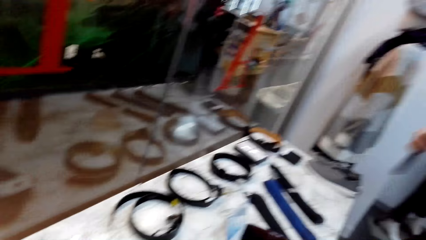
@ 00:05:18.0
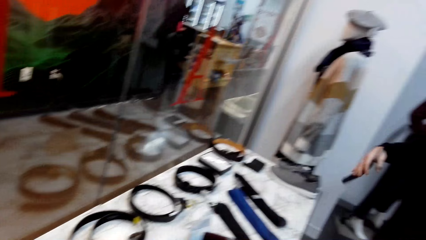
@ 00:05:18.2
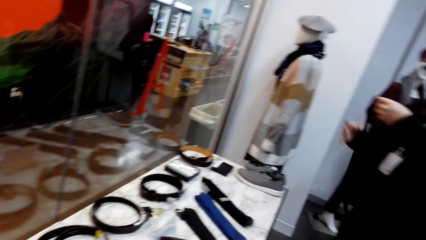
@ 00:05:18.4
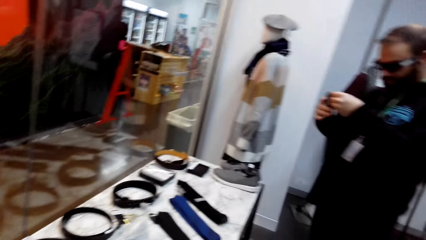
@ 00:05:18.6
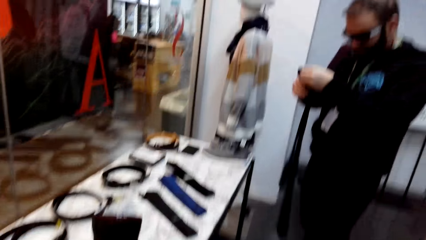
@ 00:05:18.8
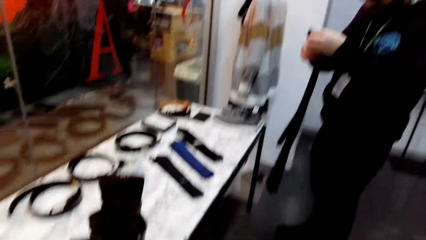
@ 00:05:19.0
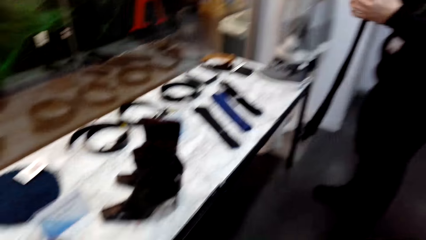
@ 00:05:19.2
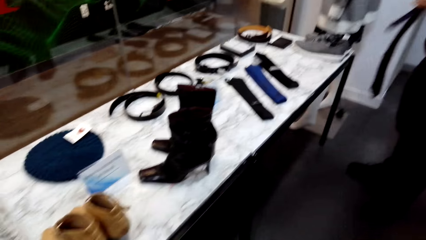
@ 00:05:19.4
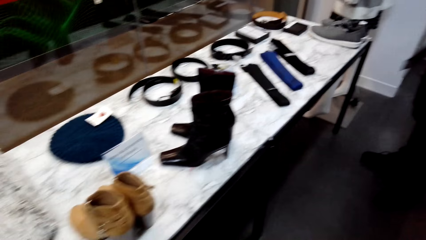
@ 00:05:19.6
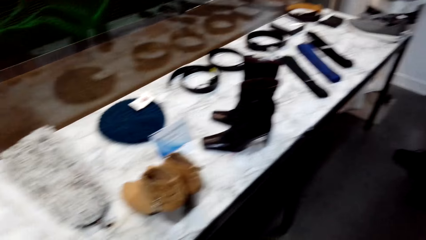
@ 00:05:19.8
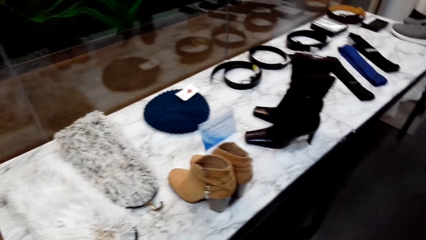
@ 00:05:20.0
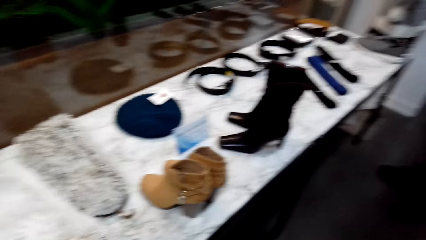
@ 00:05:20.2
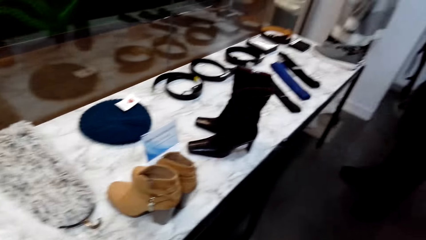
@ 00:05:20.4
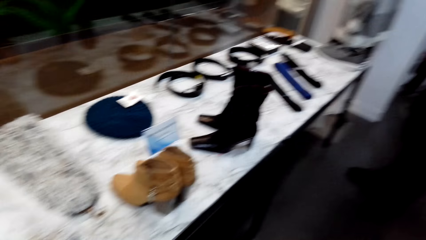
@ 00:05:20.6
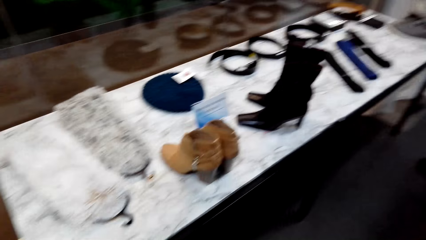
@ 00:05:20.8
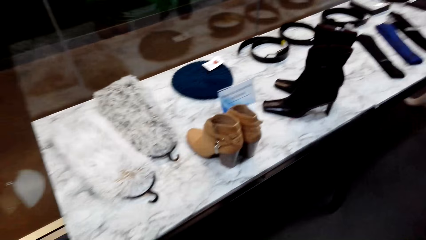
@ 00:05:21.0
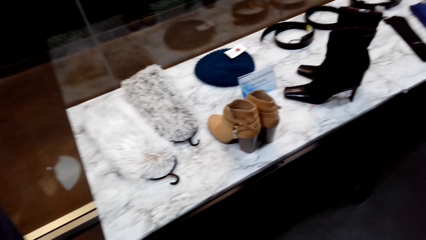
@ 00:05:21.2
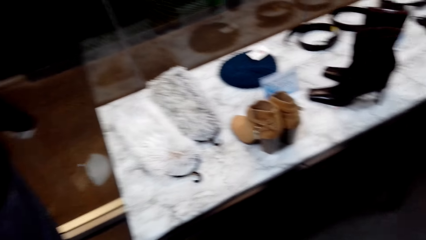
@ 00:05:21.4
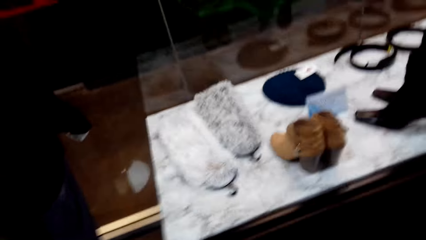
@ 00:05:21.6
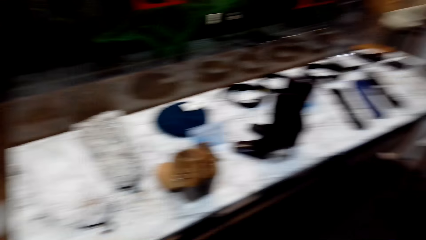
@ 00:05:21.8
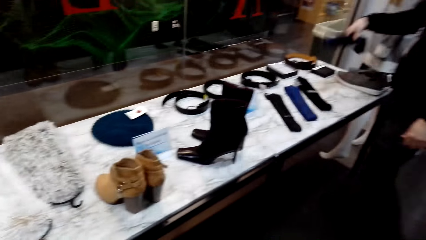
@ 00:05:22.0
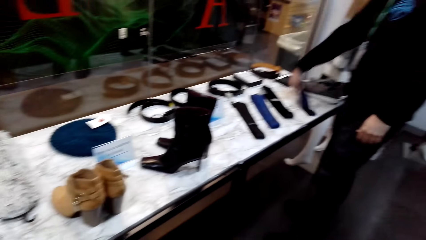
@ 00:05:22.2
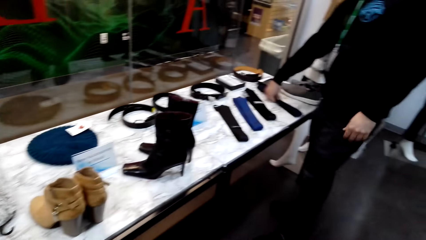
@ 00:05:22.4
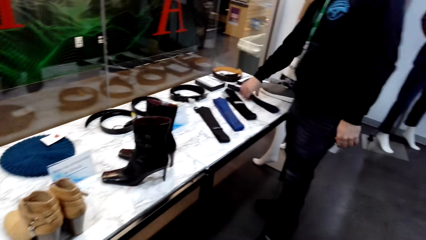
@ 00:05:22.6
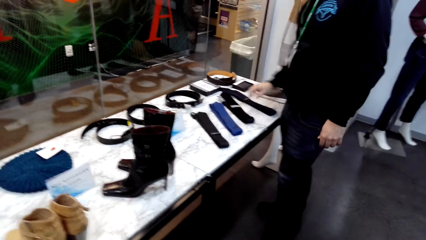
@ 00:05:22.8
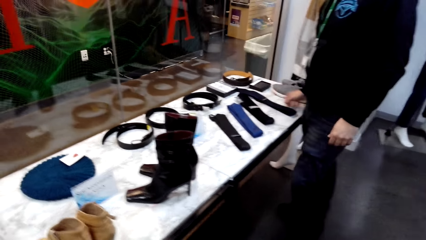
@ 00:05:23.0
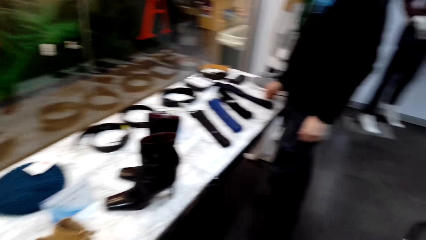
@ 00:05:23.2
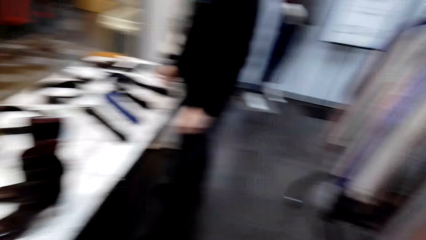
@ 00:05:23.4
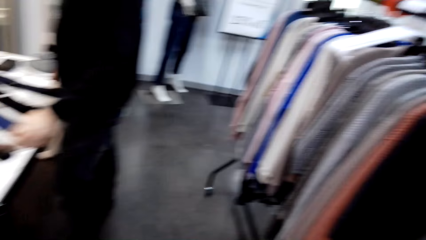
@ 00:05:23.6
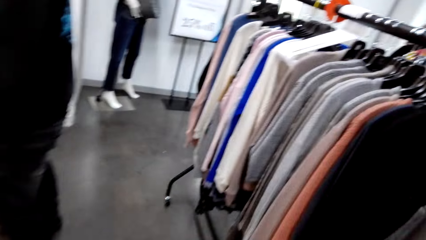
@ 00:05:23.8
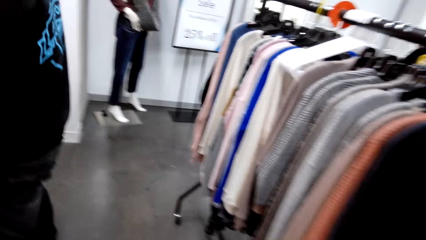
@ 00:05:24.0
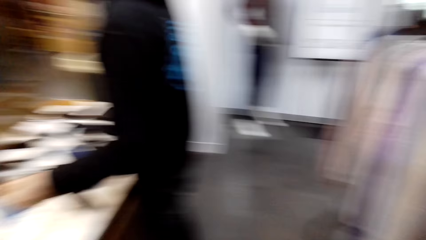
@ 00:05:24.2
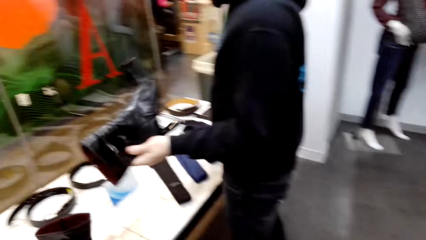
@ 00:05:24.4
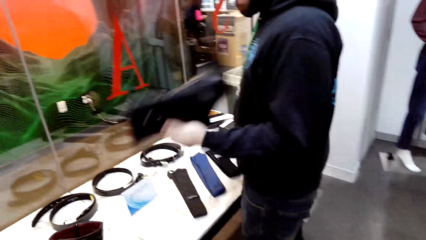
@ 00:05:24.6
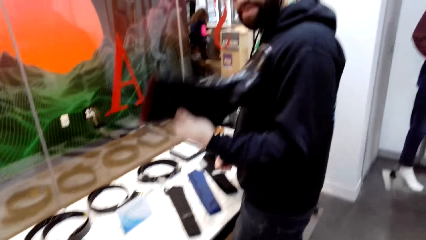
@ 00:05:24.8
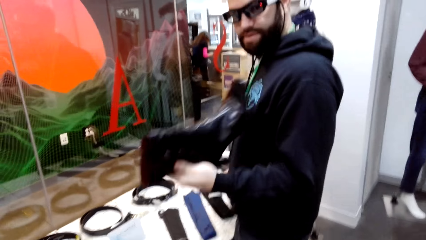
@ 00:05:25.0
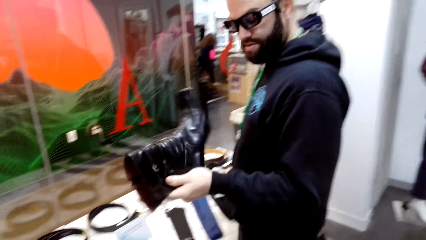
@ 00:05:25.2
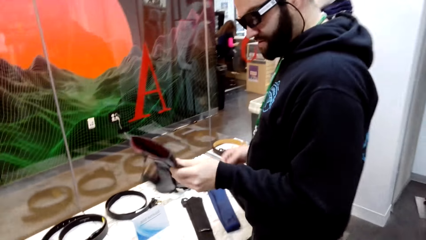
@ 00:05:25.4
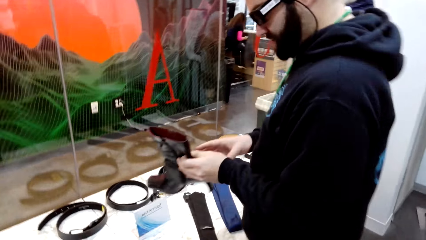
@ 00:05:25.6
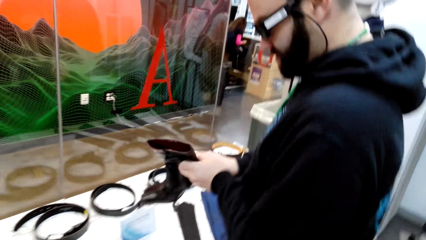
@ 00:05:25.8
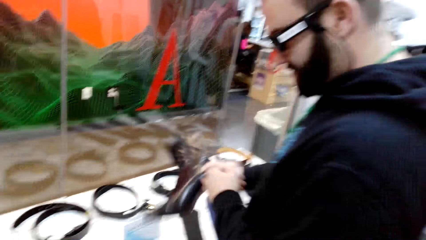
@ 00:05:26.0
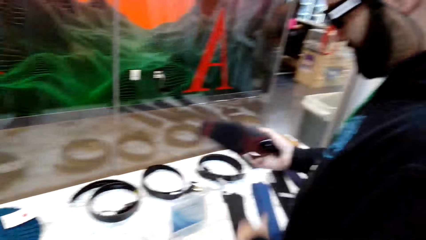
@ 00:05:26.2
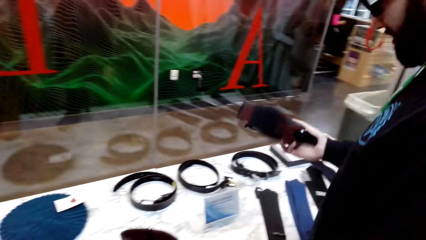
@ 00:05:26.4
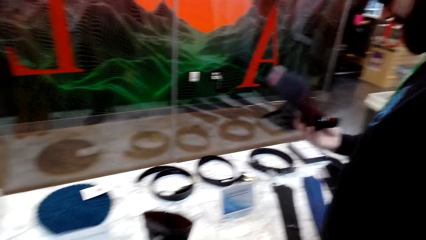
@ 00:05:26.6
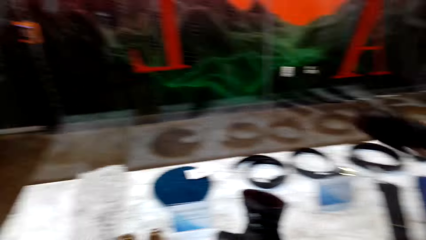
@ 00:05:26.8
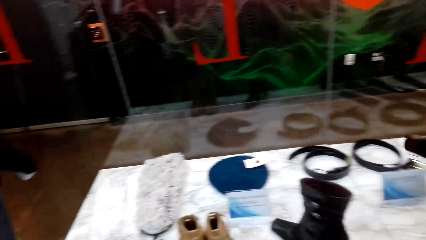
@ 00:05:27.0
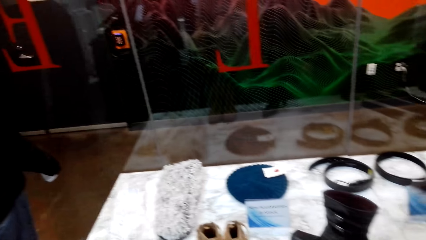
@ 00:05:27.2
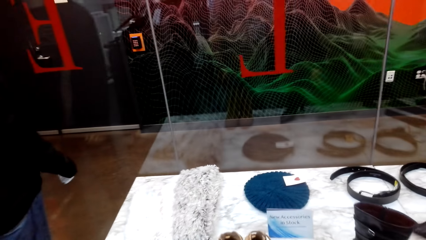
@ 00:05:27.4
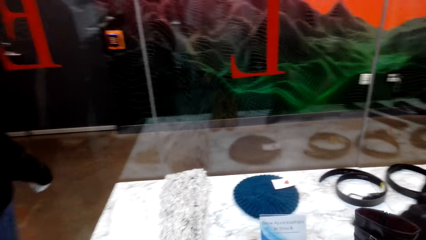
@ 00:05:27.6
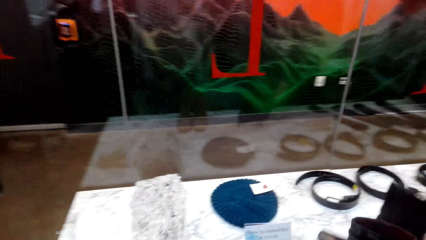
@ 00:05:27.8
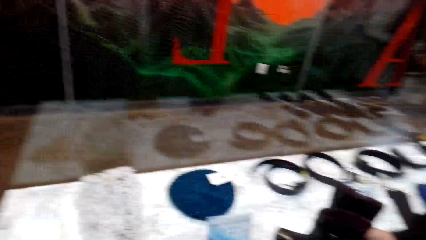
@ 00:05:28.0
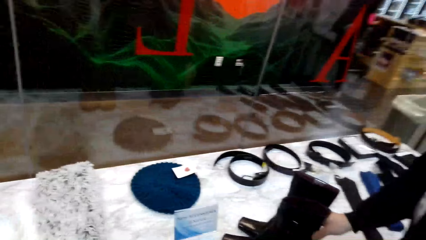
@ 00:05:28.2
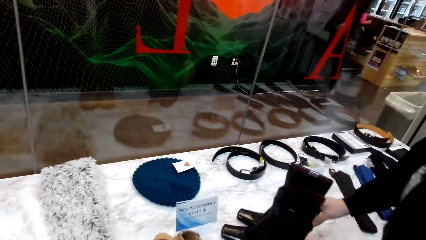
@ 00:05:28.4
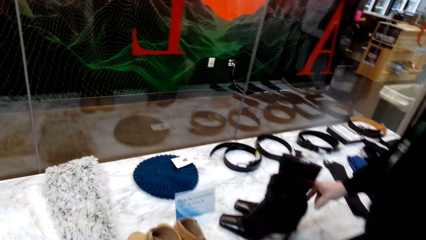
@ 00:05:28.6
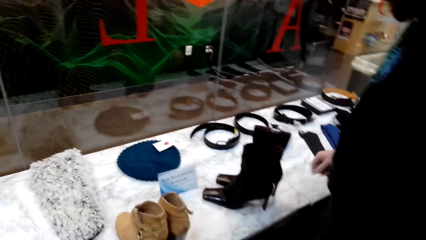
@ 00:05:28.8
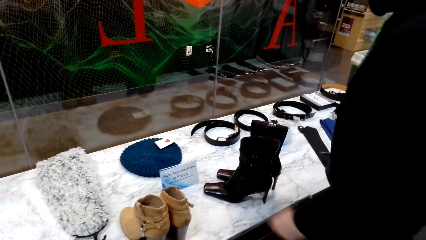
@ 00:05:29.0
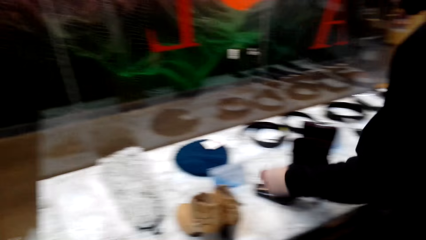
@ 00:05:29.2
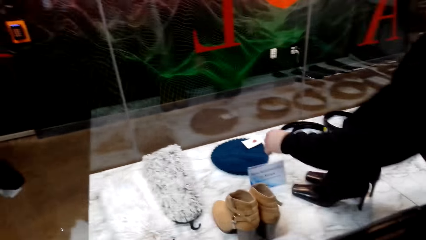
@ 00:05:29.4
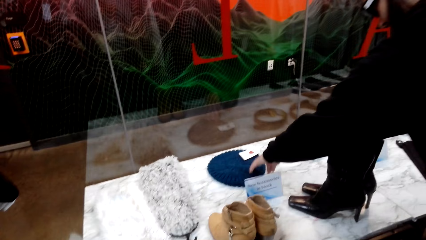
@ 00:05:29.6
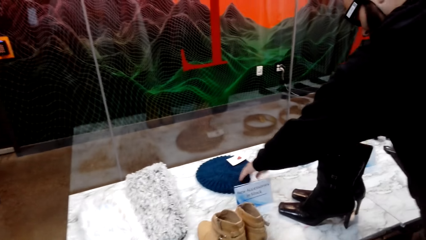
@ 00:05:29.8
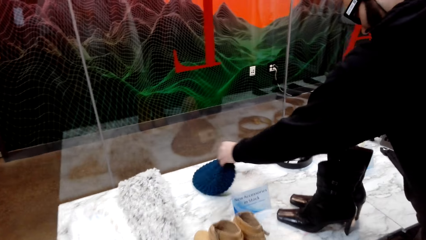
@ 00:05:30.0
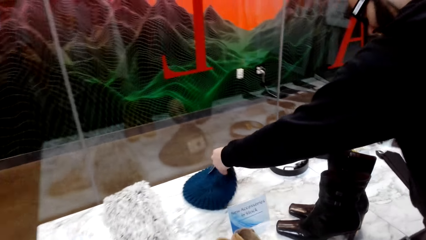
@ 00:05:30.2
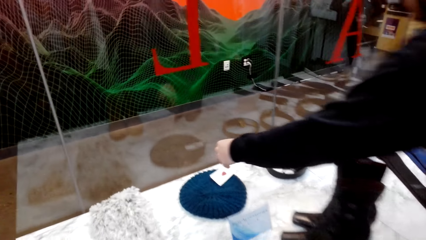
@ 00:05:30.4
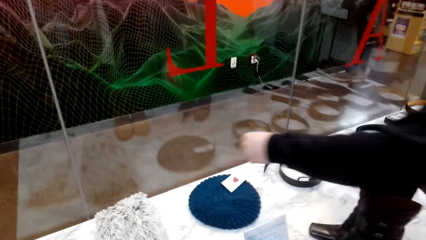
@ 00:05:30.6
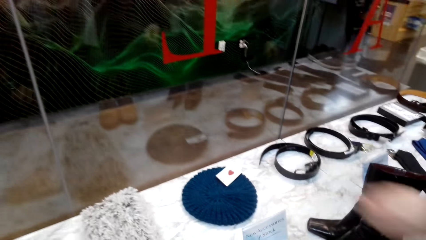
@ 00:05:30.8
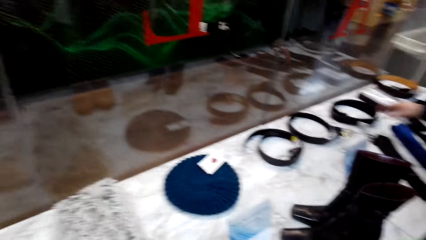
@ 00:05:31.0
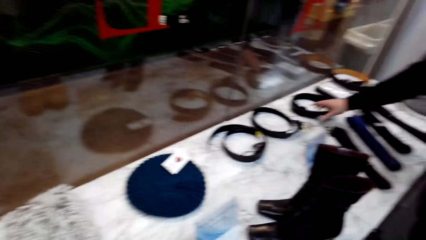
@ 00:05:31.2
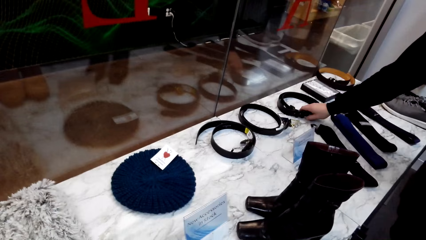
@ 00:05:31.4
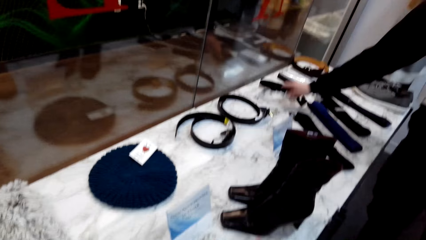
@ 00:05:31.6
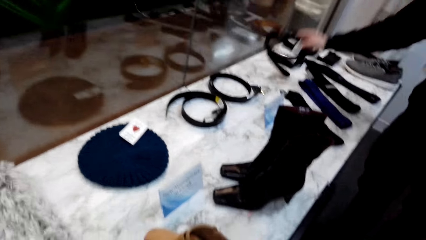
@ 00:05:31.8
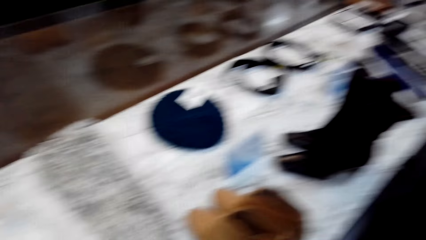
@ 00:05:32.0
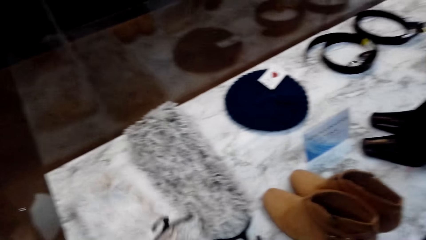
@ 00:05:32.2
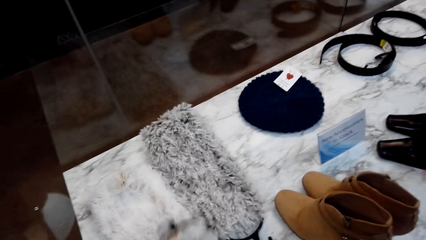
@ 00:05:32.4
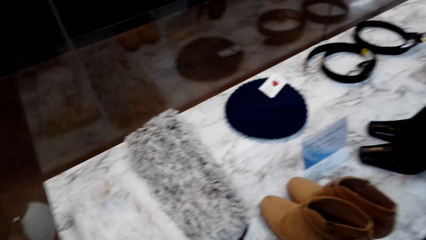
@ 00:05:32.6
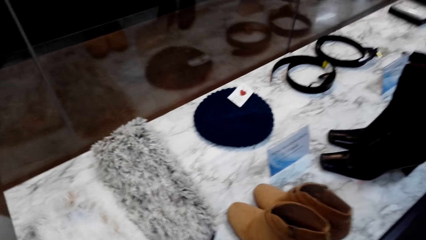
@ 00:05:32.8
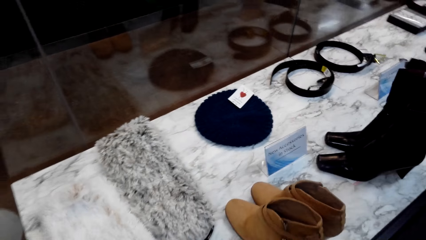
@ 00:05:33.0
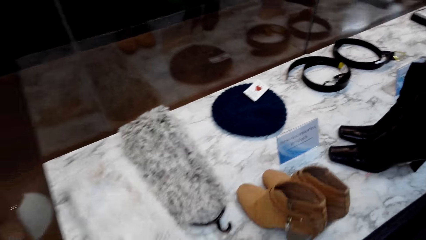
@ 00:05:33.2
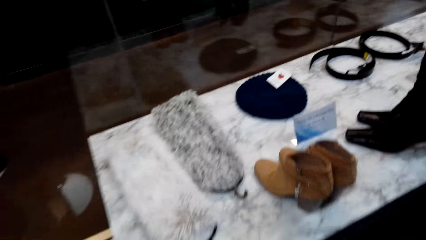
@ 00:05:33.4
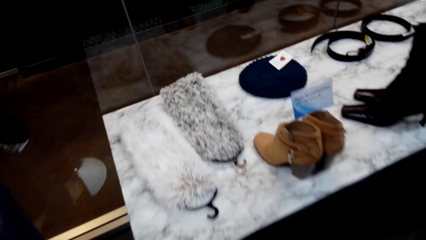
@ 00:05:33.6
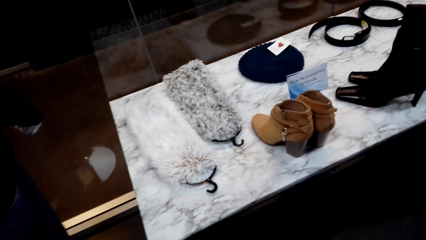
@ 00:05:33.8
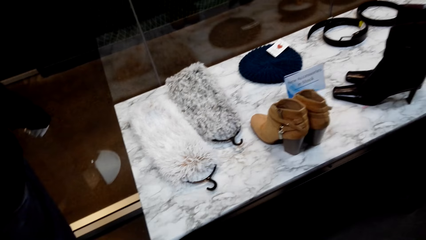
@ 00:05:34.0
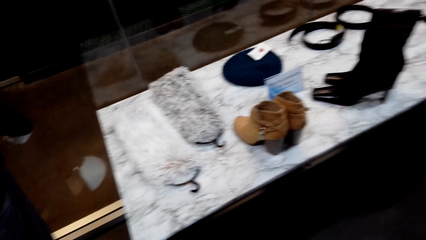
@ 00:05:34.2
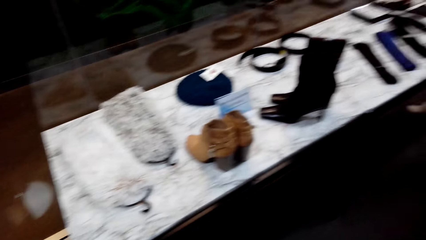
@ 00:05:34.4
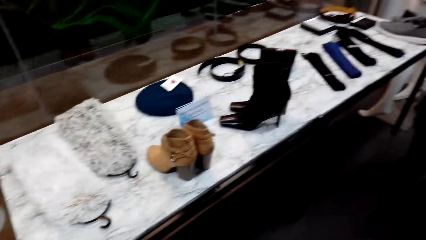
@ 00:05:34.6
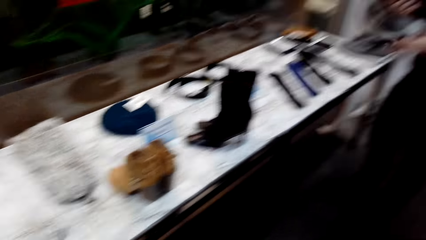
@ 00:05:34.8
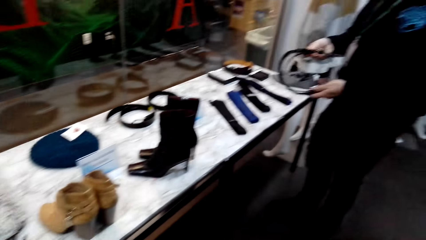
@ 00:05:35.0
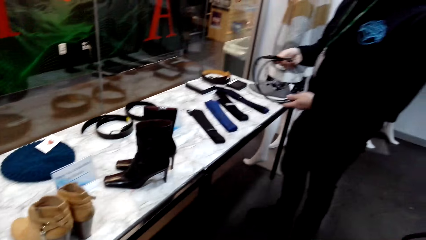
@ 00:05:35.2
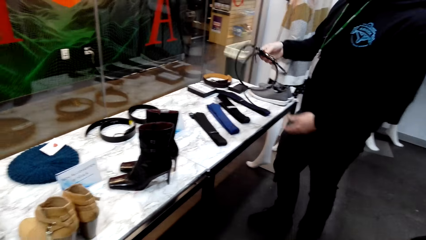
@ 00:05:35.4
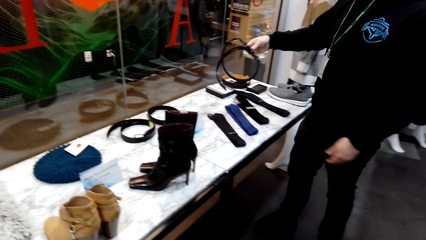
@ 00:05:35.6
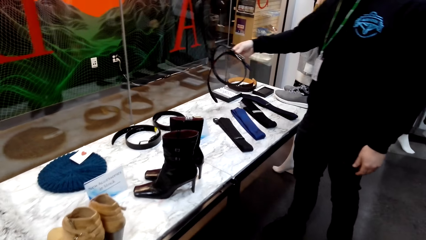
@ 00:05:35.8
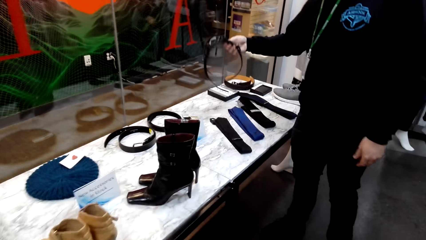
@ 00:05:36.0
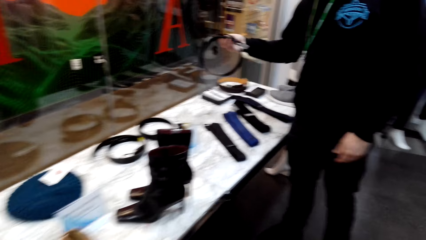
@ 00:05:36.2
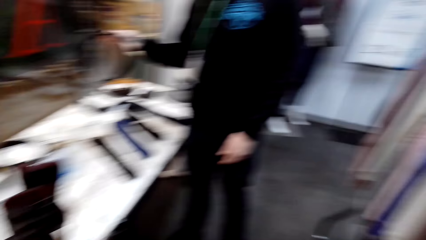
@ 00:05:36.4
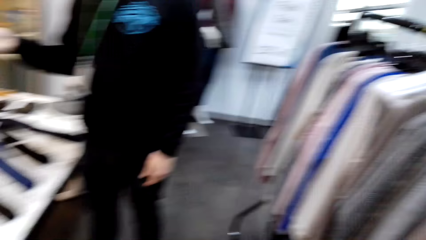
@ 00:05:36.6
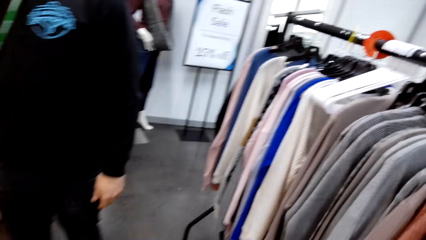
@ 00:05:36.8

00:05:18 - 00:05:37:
A man returns the tie on the table. The man takes the boots from the table, returns the boots on the table, and touches the Marvin hat on the table. The man touches the belt and takes the belt from the table.
